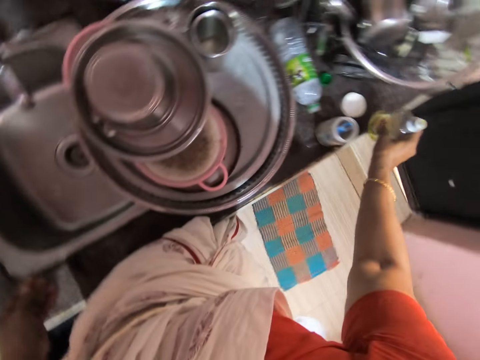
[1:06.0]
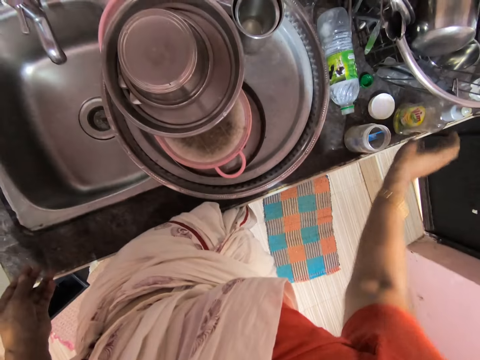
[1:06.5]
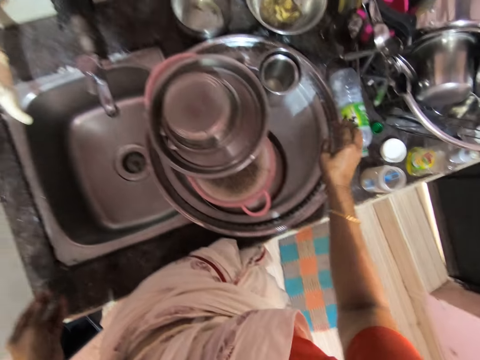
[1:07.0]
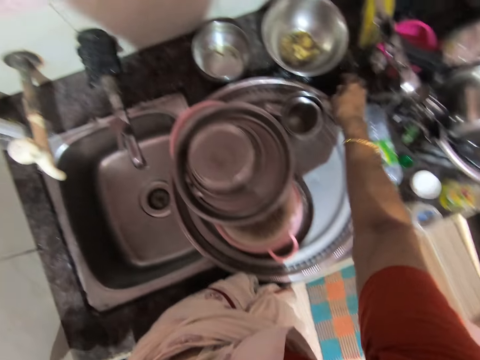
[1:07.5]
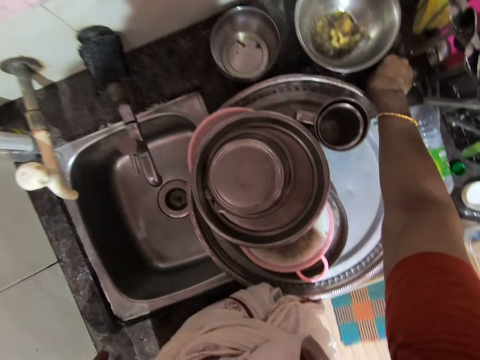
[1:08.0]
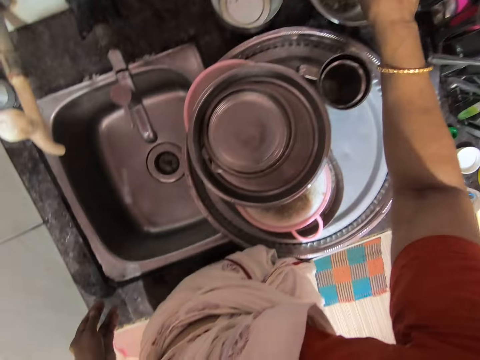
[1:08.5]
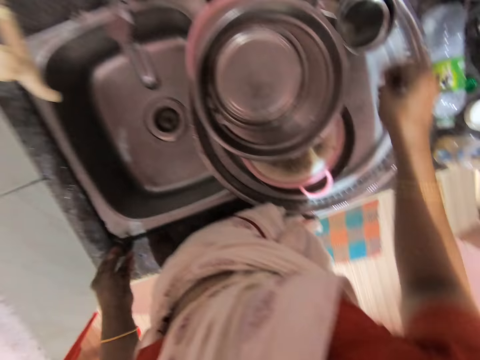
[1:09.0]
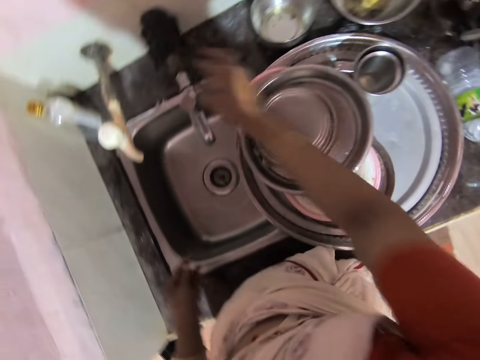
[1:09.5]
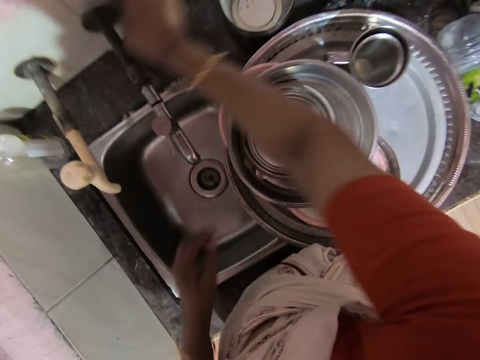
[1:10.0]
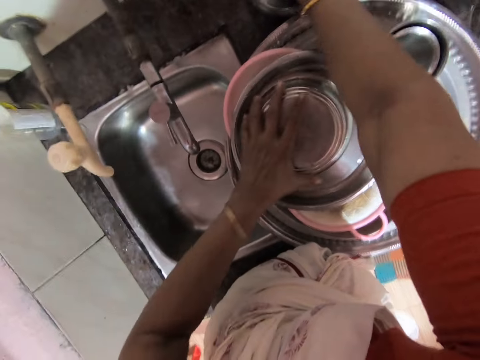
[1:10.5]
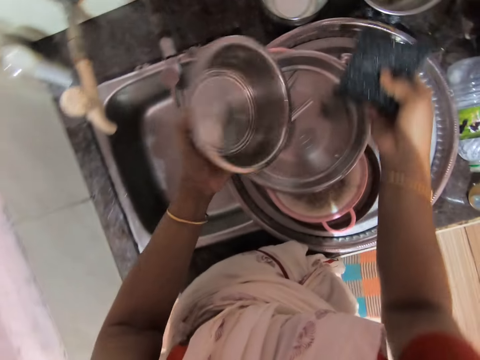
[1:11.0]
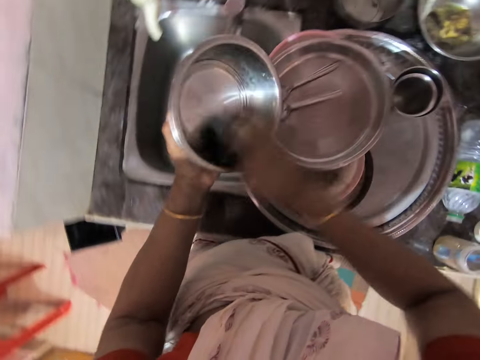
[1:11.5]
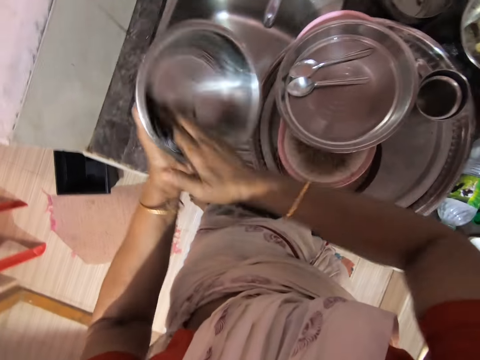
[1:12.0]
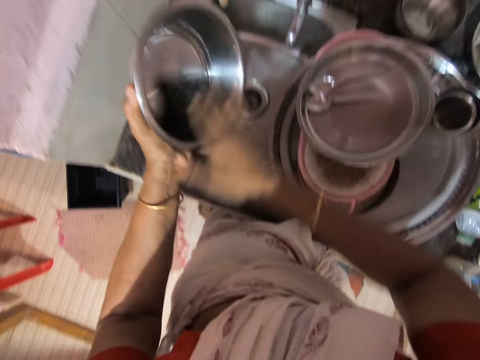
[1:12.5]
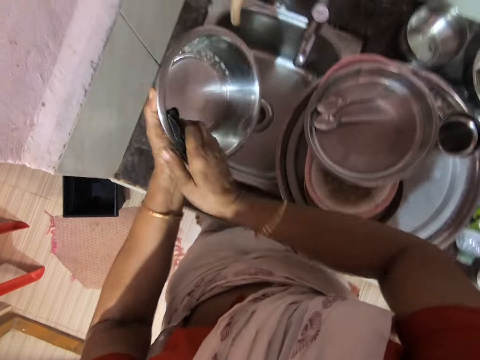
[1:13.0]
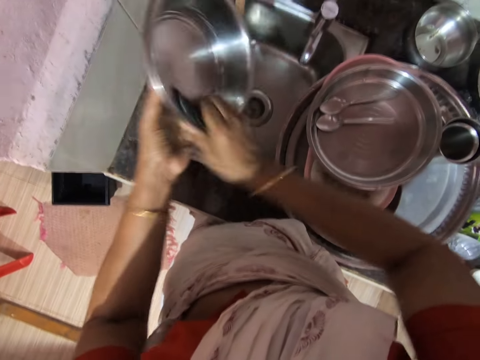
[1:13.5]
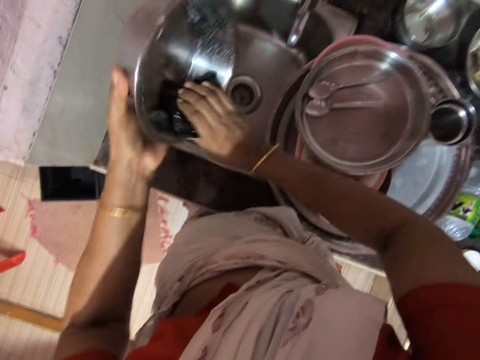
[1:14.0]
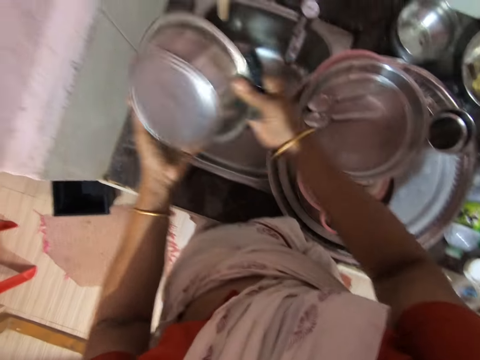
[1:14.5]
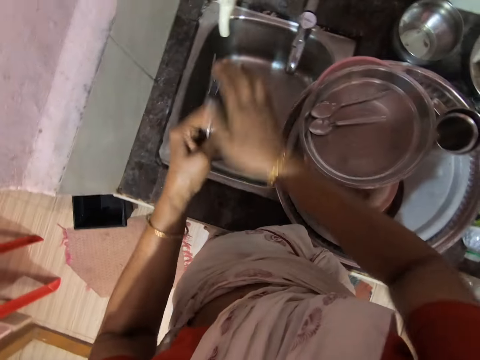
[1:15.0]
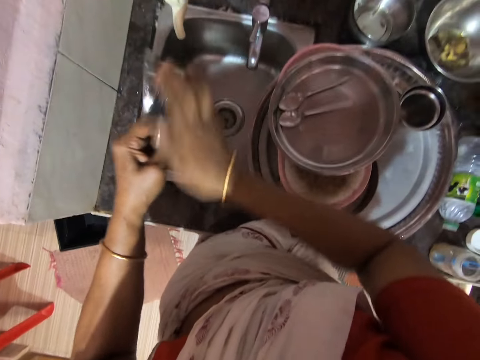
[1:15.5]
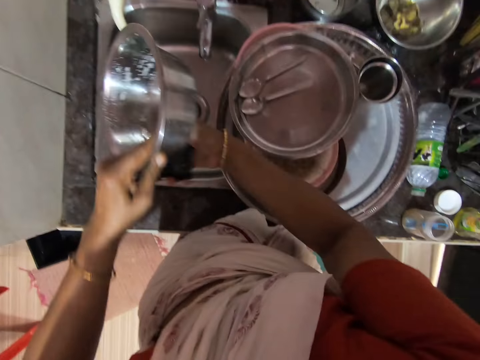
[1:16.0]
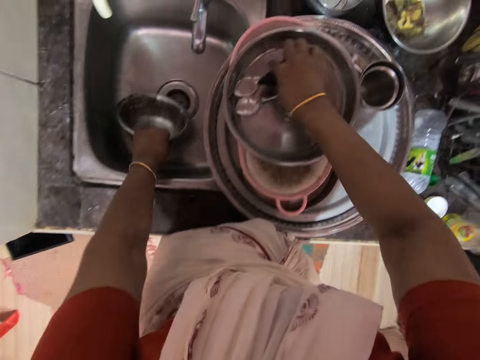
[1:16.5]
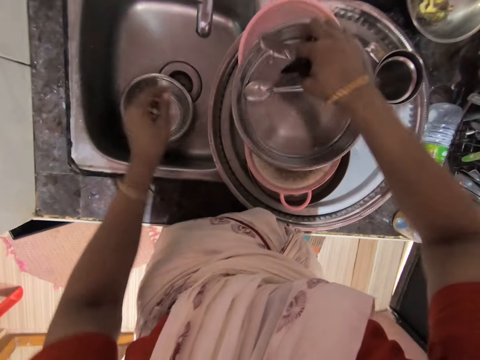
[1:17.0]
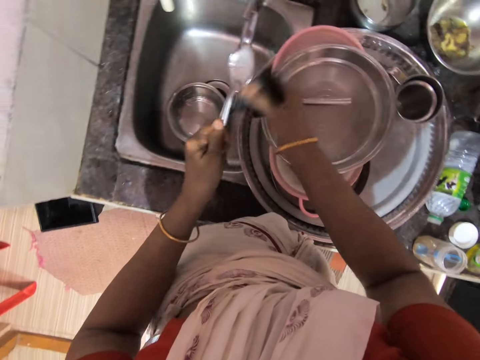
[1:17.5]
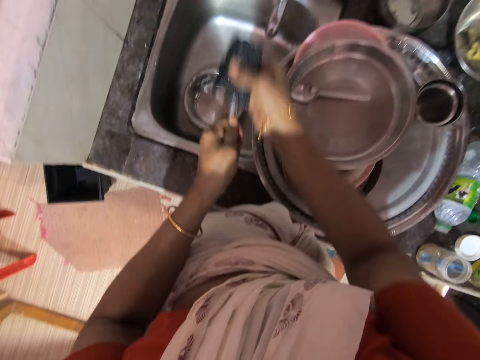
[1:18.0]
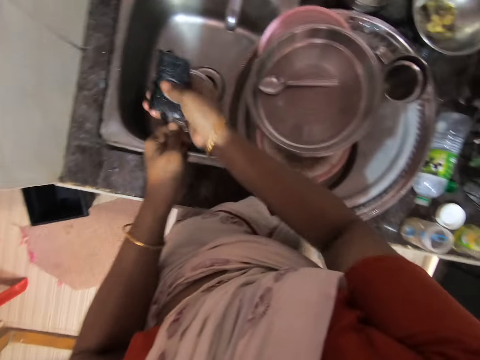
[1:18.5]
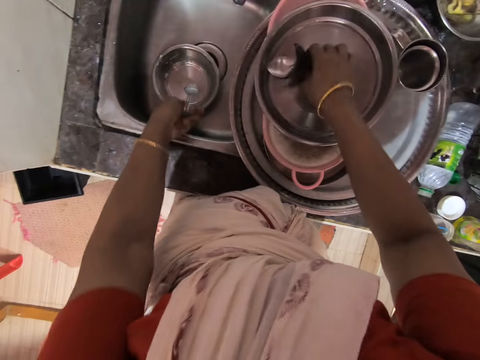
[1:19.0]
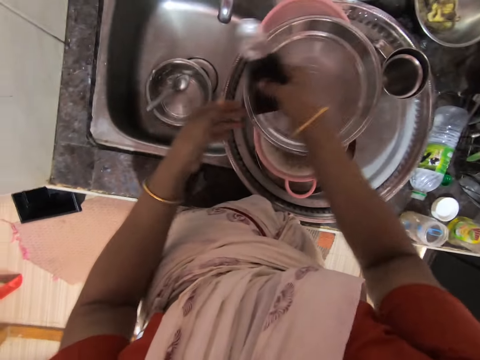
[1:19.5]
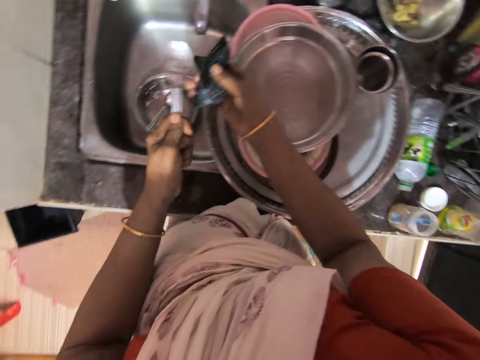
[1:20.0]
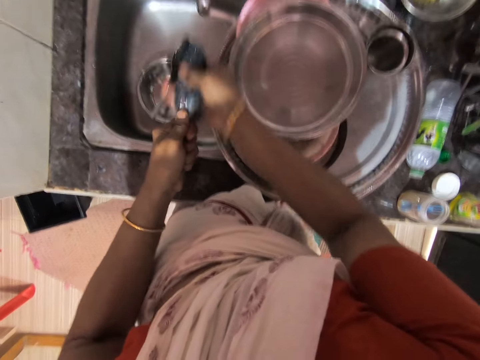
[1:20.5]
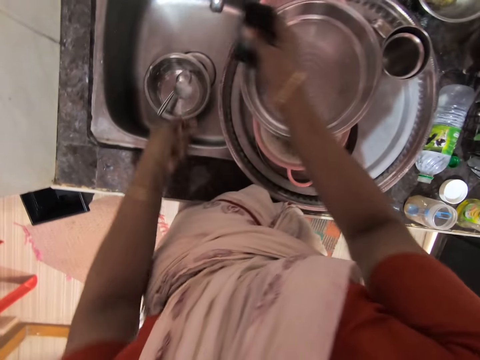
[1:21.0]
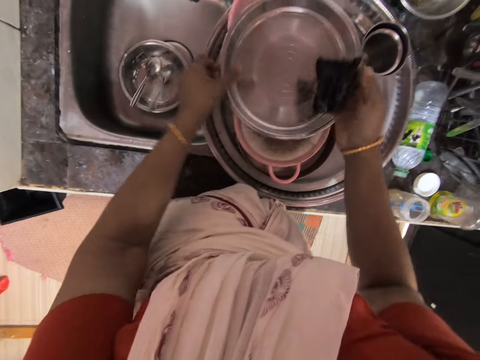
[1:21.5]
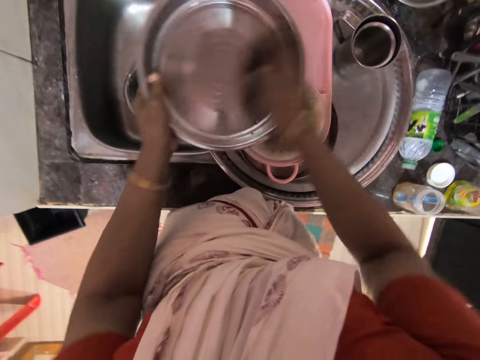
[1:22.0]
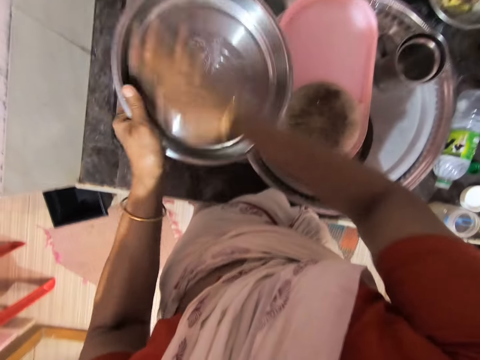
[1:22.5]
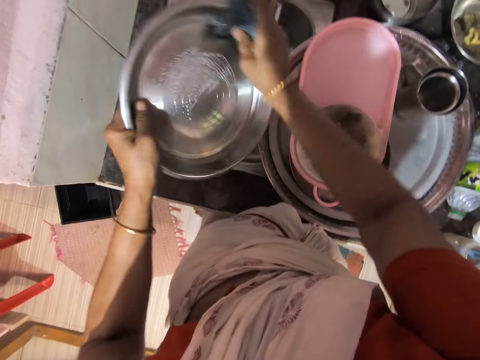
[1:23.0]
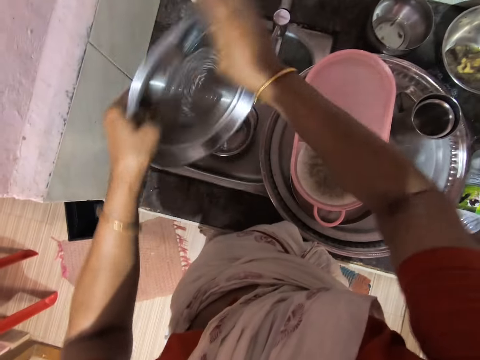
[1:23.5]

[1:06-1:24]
The camera wearer places a soap dispenser or bottle of oil onto a counter. They touch something. They pick up a dish scrubber from a water pipe. They pick up a pot or metal dish. They dab the dish scrubber into a soap dish. They swirl the dish scrubber on the metal dish. They place the metal dish into a sink. They pick up a spoon from the metal dish. They rub the dish scrubber on the spoon. They drop the spoon into the metal dish. They pick up the spoon from the metal dish. They rub the dish scrubber on the spoon. They drop the spoon into the metal dish. They pick up the metal dish. They swirl the dish scrubber on the metal dish.

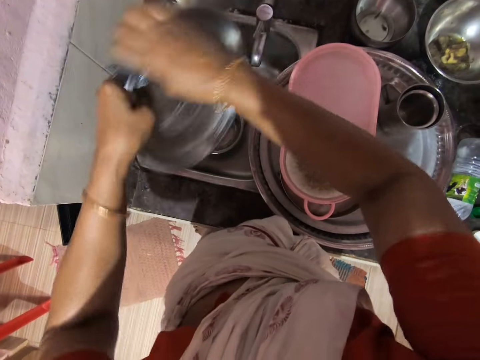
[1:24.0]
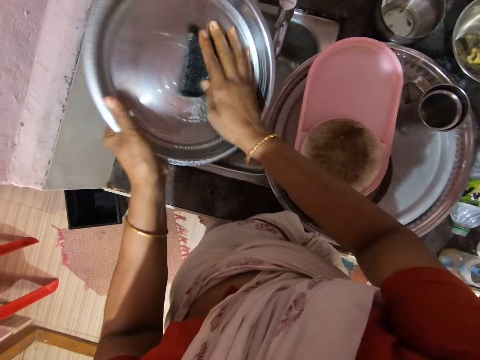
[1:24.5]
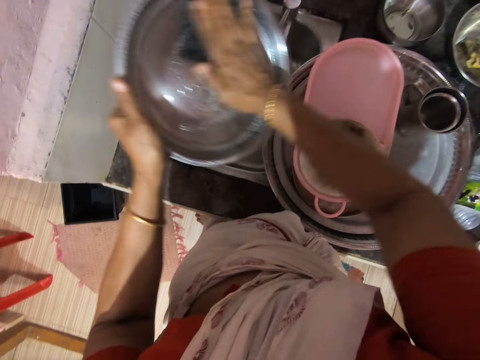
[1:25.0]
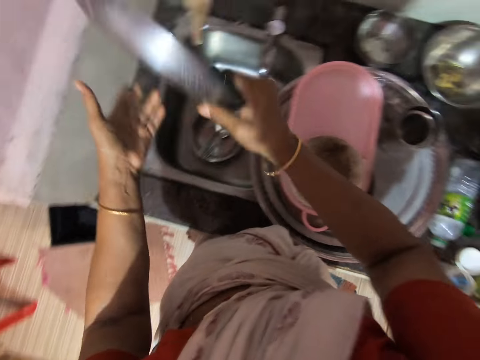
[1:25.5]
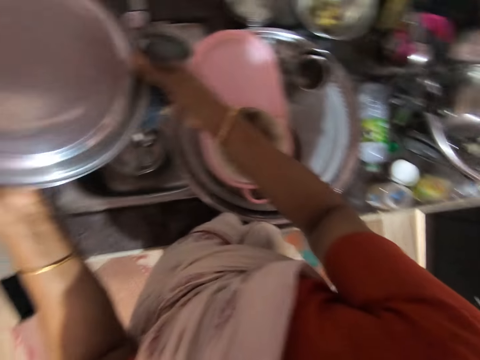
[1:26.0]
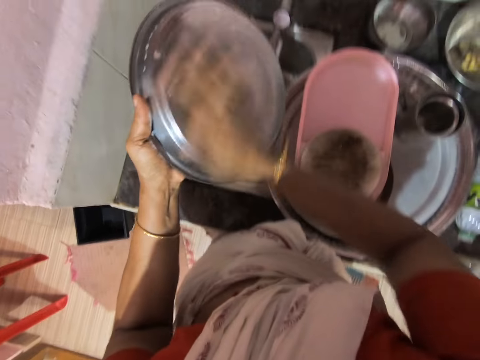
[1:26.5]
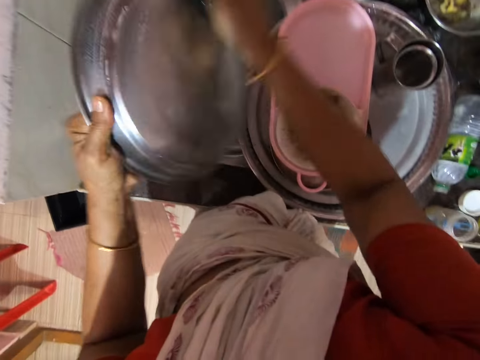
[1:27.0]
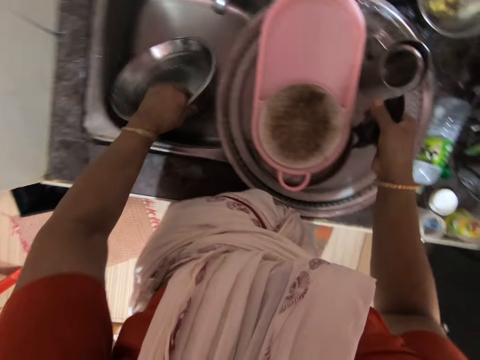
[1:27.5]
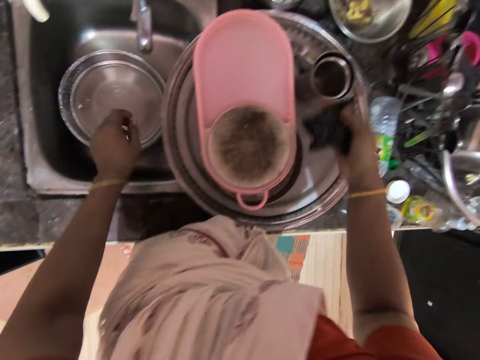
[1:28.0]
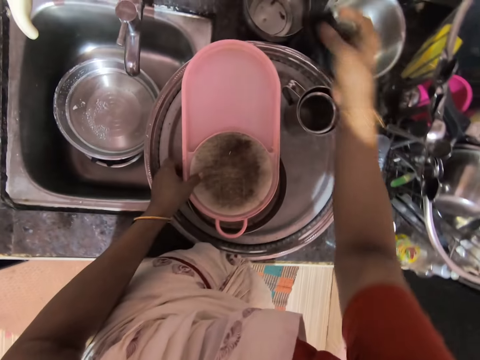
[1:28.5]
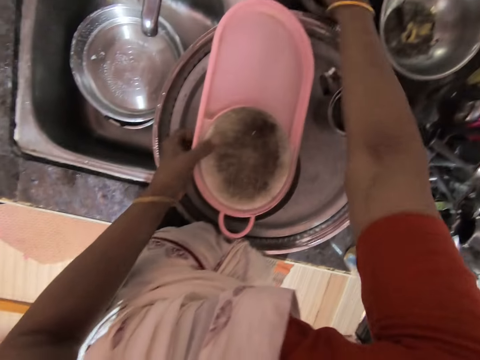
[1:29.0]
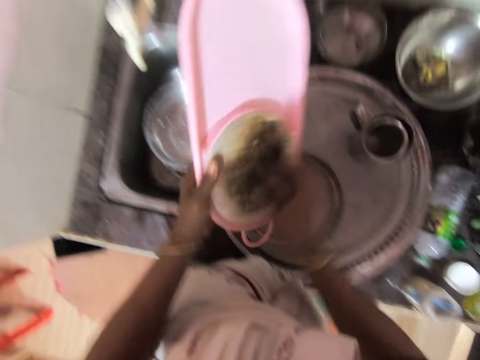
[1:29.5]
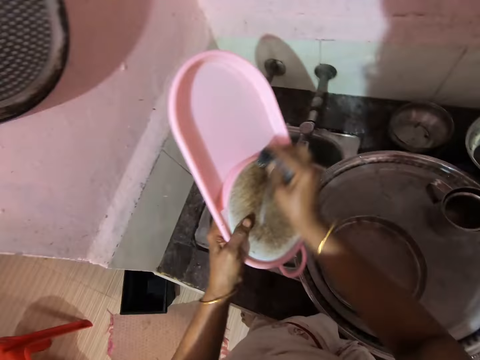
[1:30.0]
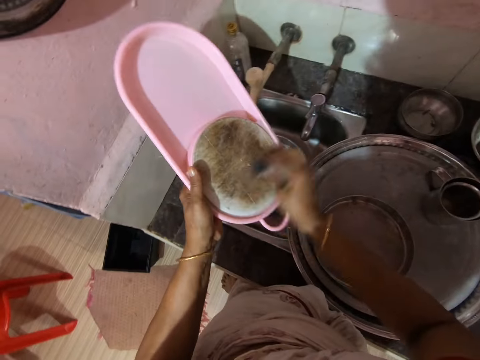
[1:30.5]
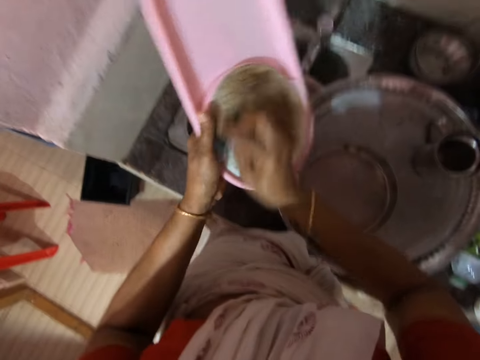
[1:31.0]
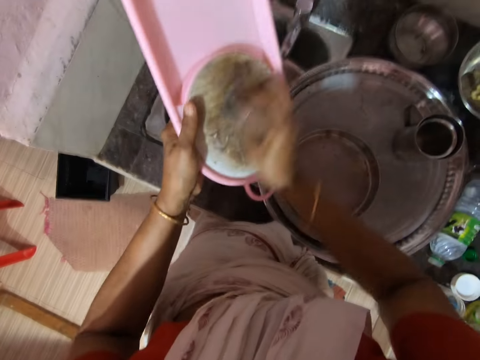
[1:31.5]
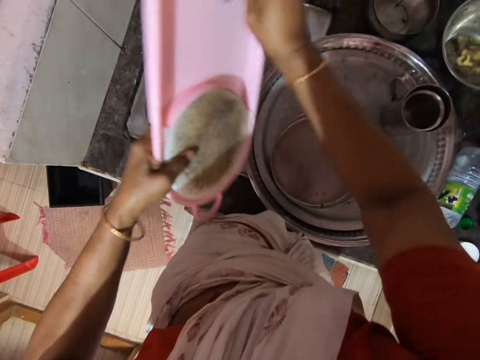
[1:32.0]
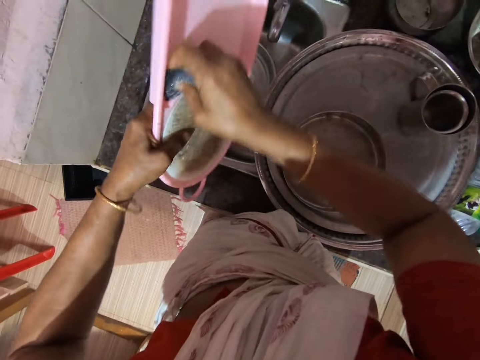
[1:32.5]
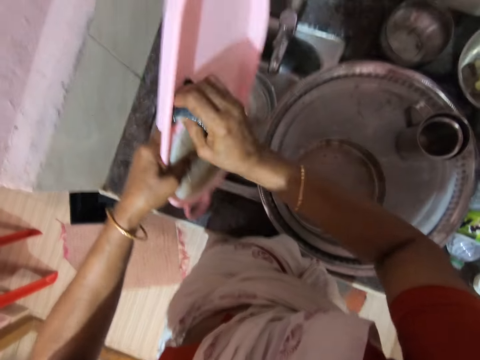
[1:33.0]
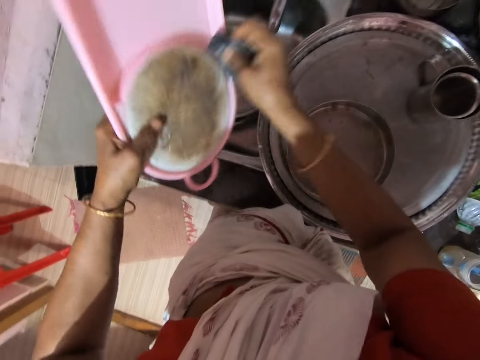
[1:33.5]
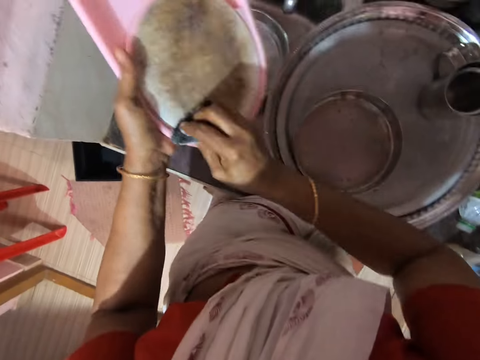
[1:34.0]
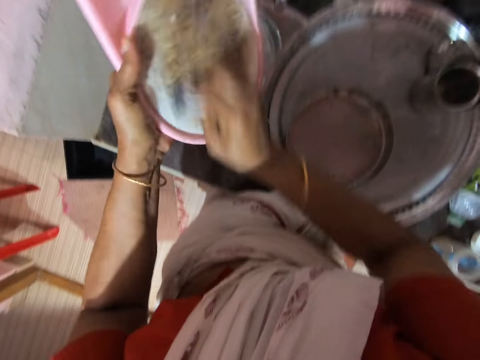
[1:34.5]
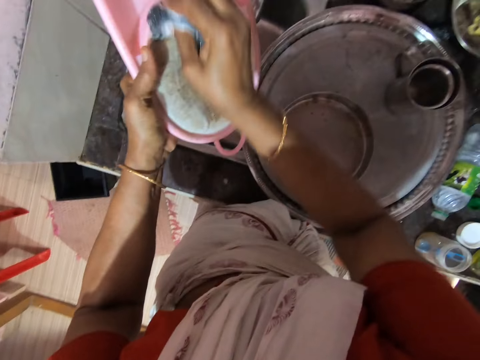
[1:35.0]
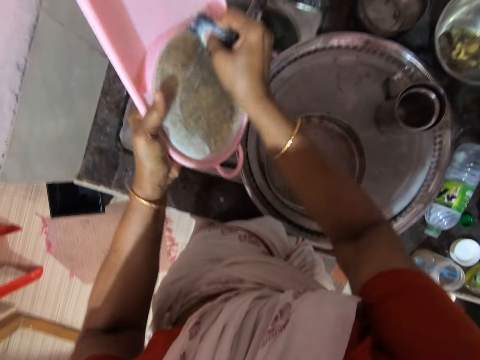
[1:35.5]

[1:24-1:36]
The camera wearer turns the tray. They scrub the tray. They place the metal tray into a sink. They lift a chopping board. They dip a dish scrubber into a soap dish. They scour the chopping board with the dish scrubber.
